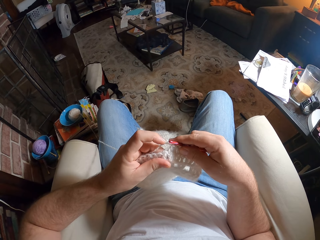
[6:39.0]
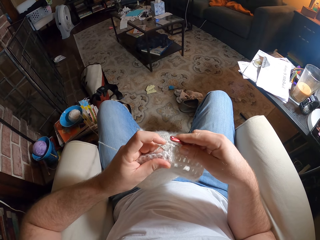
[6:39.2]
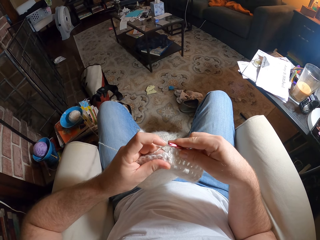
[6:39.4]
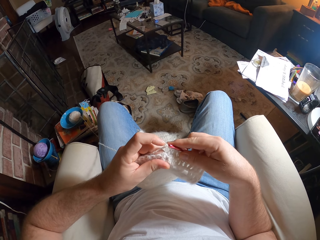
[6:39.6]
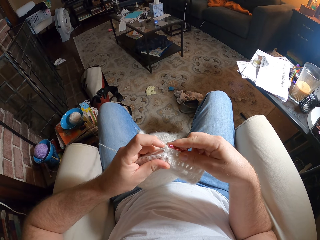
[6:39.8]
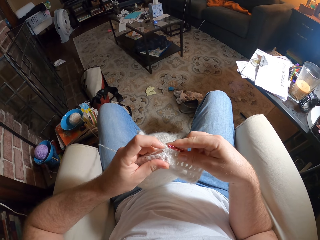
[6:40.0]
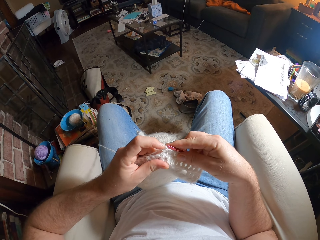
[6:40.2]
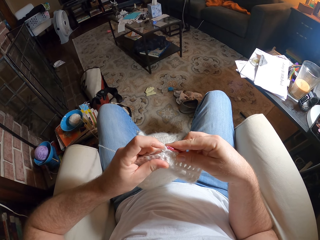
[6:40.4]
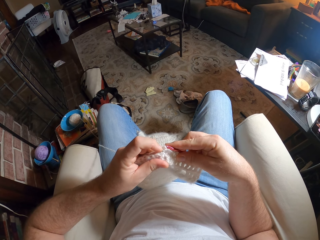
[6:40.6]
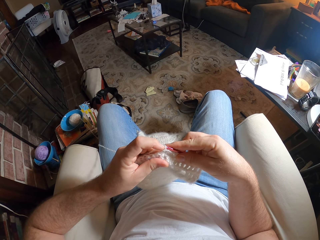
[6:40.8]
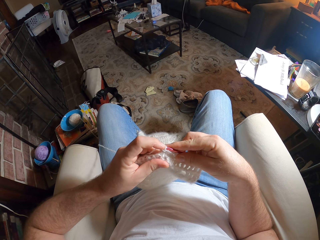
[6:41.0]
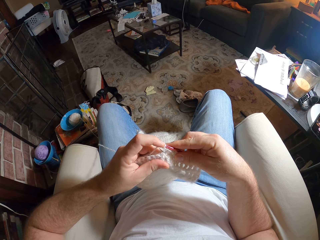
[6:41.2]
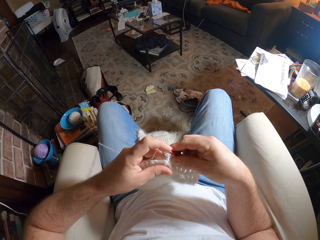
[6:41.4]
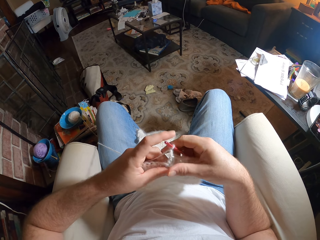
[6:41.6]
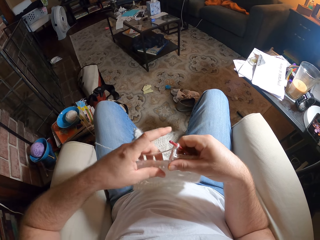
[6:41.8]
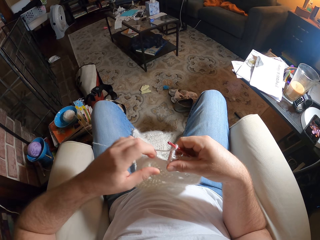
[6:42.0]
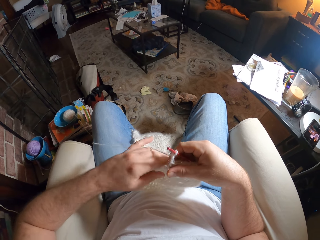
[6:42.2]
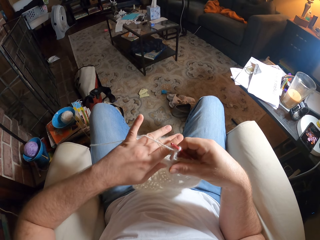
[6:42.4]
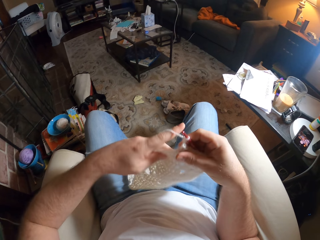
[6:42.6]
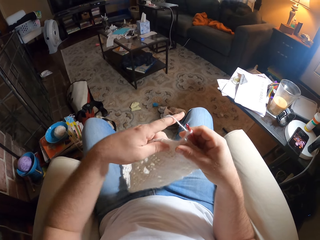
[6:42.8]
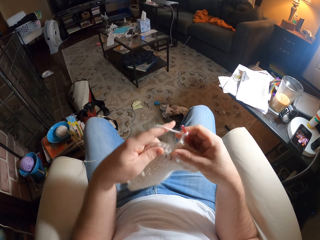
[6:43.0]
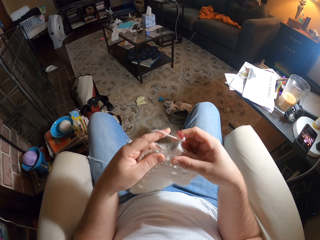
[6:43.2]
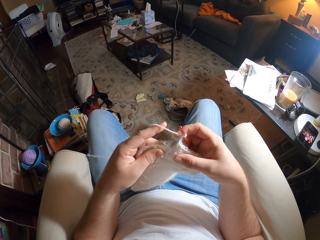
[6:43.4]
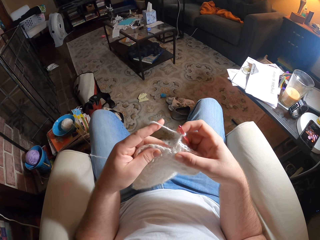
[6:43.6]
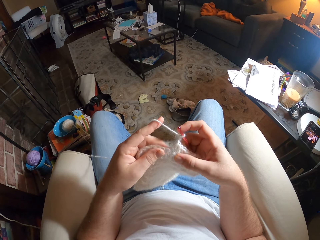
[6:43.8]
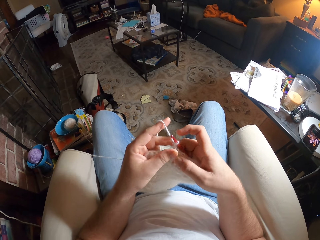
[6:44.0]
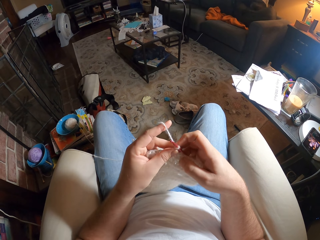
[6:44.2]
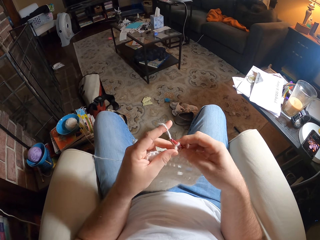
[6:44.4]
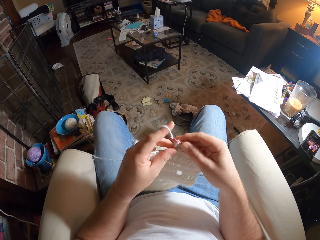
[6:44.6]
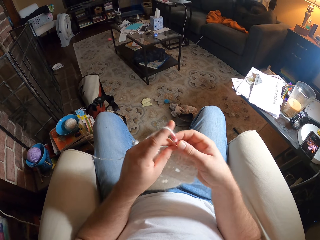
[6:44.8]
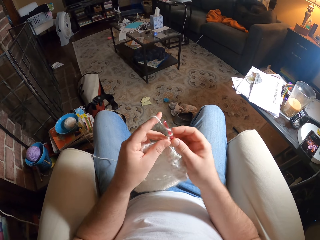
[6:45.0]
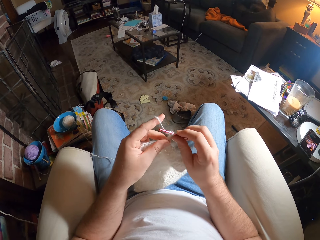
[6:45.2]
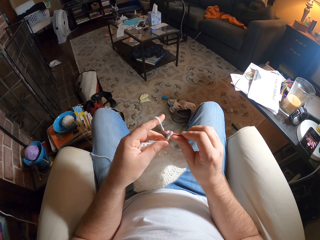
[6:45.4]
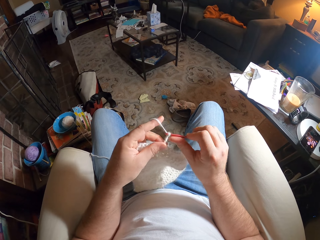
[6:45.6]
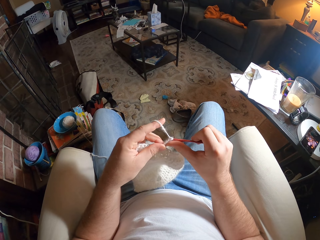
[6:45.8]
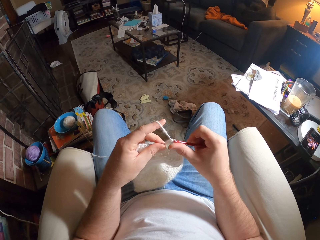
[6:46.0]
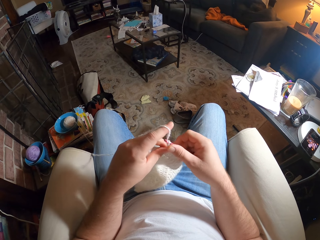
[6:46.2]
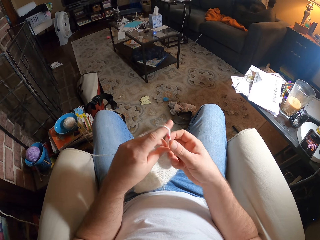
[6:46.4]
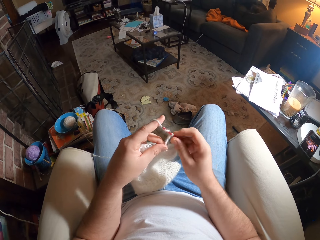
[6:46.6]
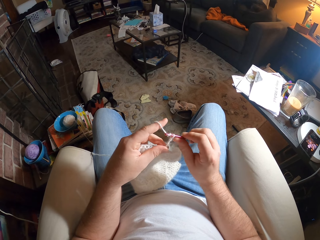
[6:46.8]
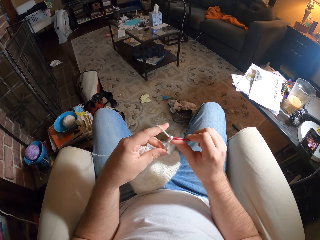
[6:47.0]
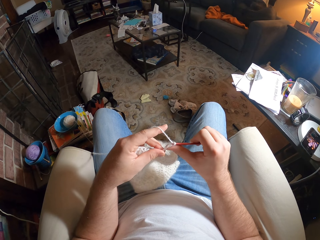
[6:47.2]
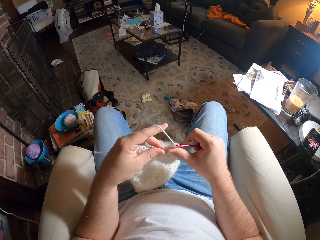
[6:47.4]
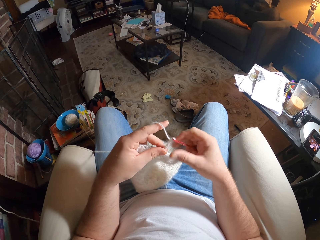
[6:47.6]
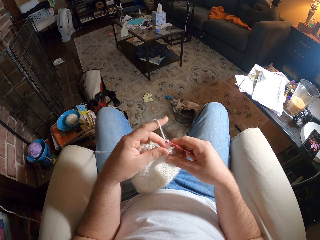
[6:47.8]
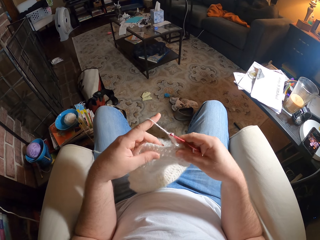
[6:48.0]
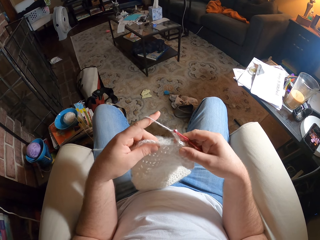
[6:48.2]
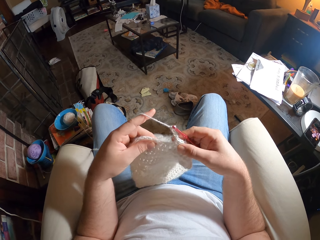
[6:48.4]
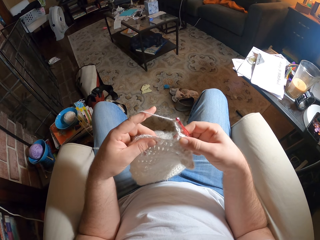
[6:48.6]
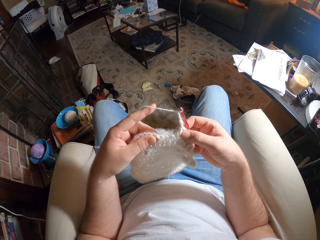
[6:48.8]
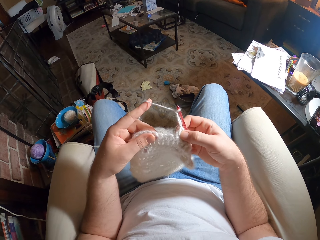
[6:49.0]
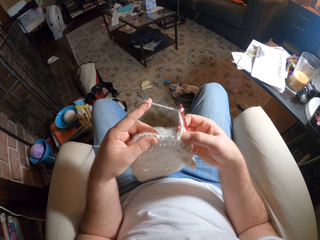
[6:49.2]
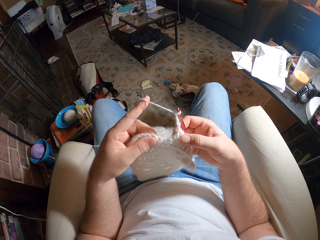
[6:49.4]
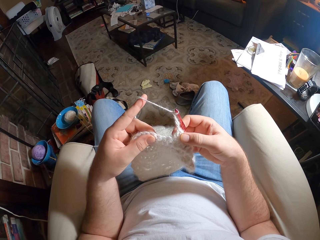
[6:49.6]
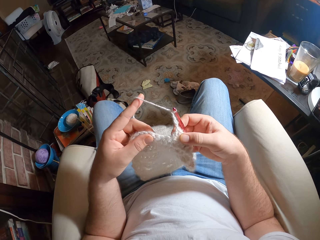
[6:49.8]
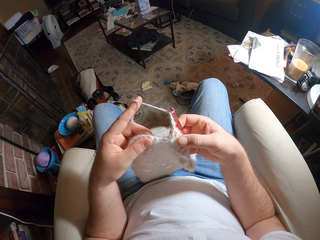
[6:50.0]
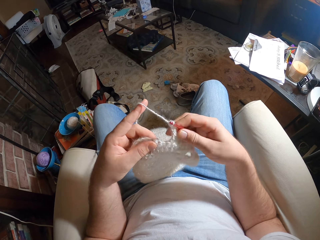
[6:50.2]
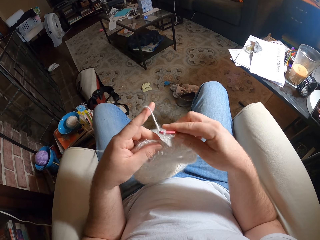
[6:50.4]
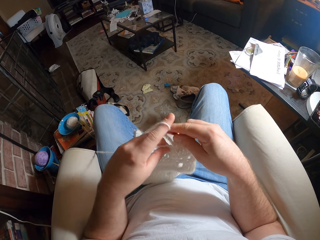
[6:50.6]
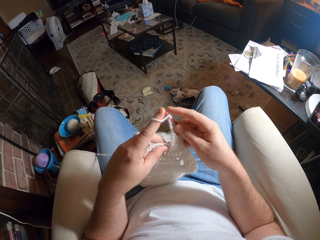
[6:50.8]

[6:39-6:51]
The camera wearer puts the needle on the thread. They knit the fabric with a knitting thread and needle.

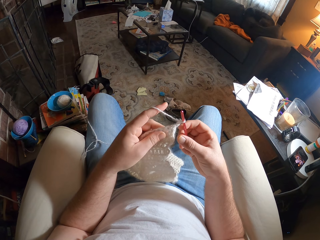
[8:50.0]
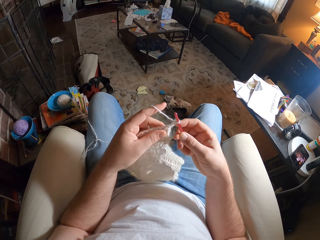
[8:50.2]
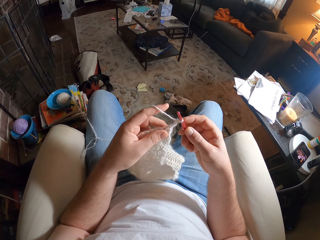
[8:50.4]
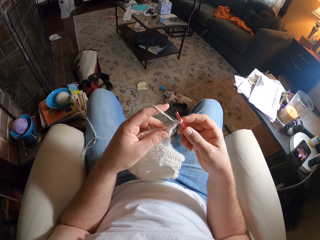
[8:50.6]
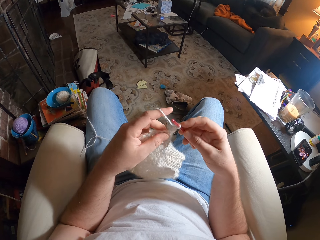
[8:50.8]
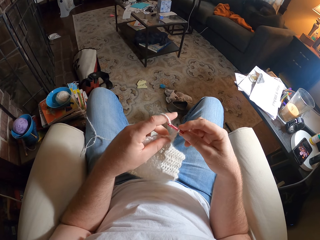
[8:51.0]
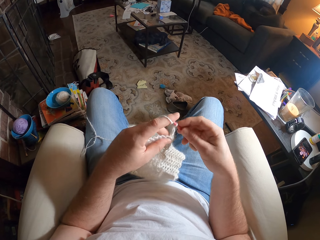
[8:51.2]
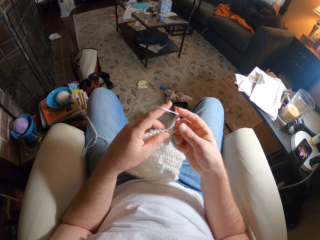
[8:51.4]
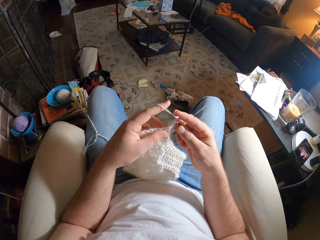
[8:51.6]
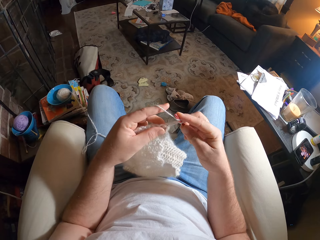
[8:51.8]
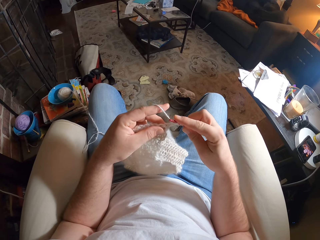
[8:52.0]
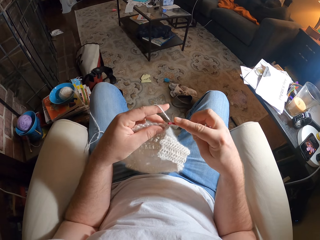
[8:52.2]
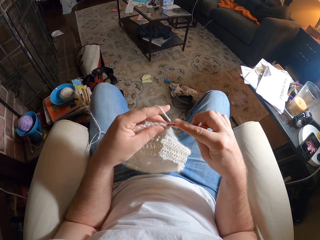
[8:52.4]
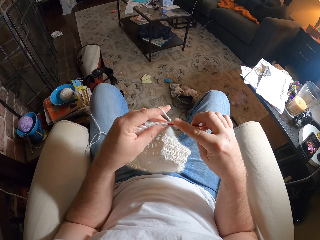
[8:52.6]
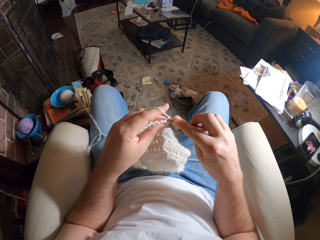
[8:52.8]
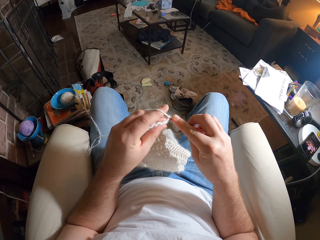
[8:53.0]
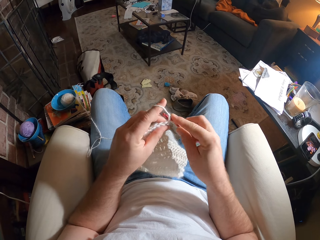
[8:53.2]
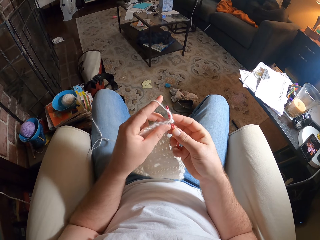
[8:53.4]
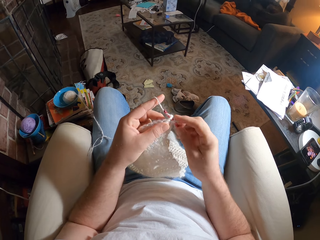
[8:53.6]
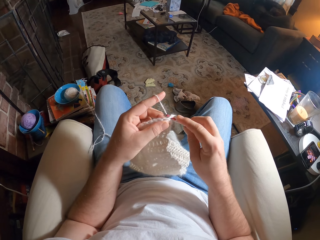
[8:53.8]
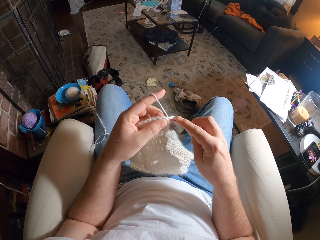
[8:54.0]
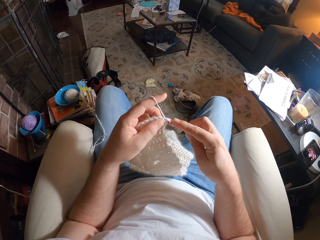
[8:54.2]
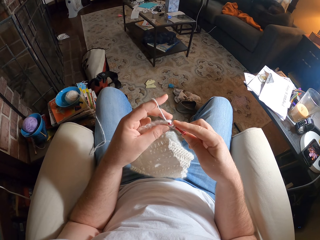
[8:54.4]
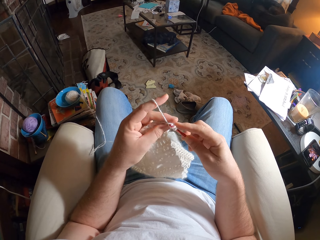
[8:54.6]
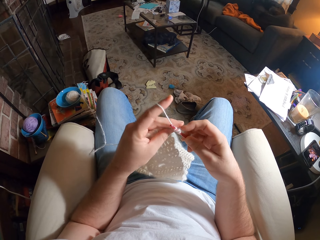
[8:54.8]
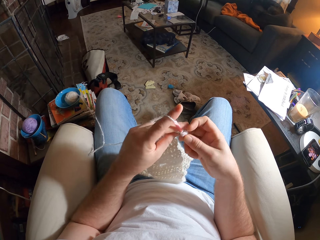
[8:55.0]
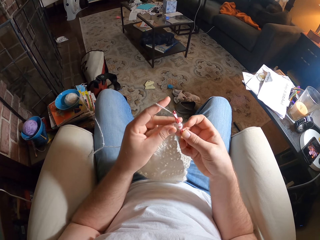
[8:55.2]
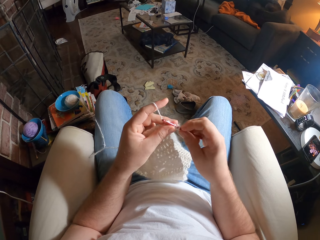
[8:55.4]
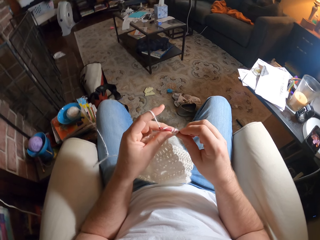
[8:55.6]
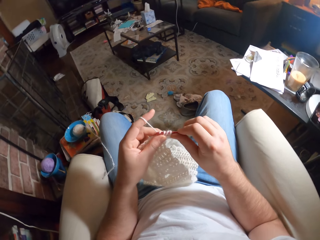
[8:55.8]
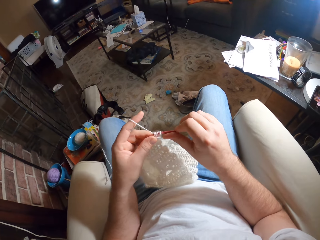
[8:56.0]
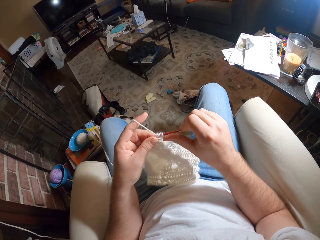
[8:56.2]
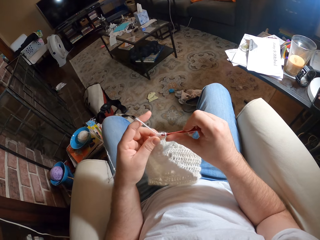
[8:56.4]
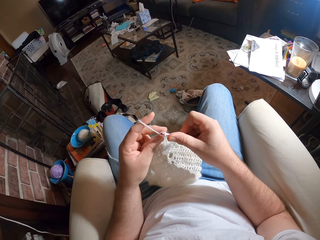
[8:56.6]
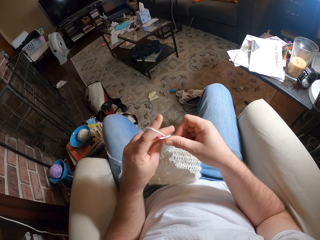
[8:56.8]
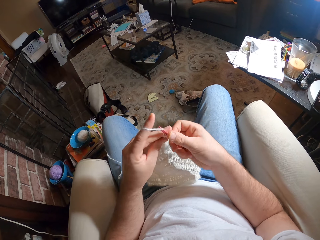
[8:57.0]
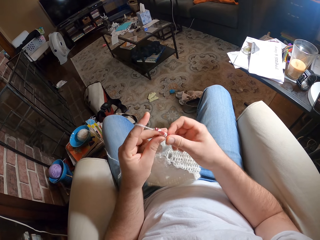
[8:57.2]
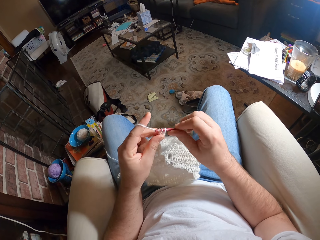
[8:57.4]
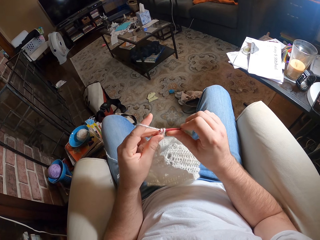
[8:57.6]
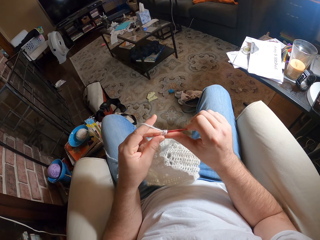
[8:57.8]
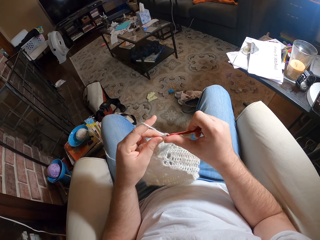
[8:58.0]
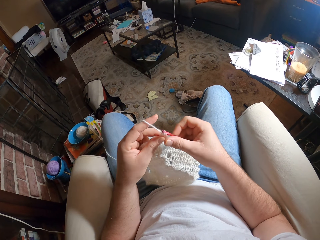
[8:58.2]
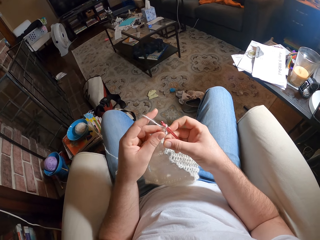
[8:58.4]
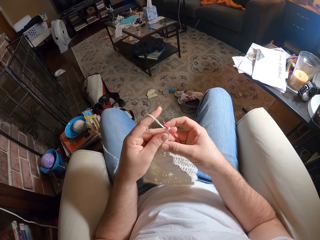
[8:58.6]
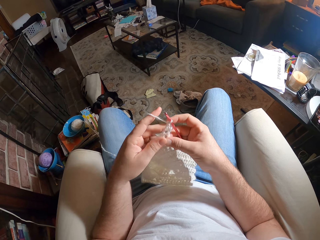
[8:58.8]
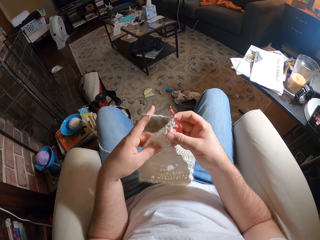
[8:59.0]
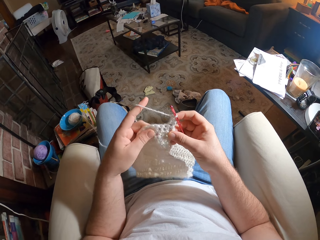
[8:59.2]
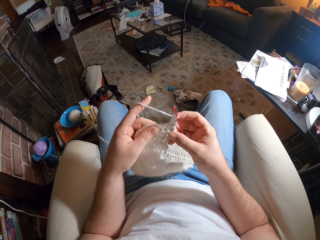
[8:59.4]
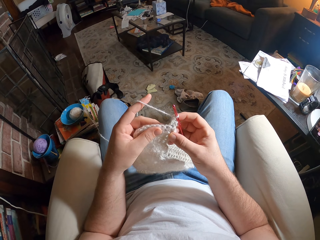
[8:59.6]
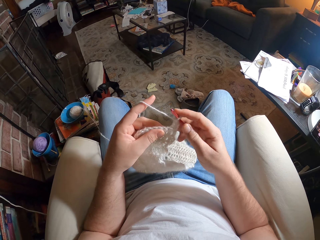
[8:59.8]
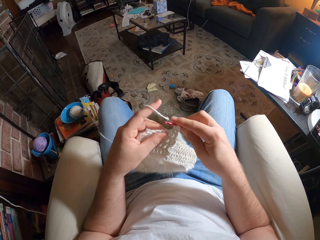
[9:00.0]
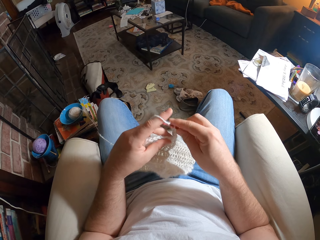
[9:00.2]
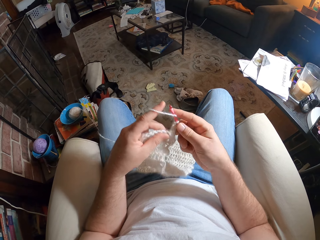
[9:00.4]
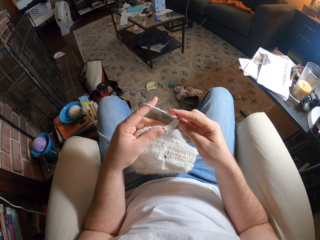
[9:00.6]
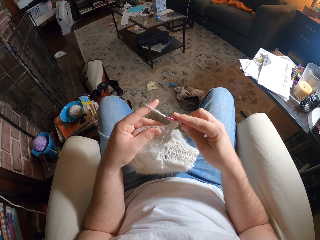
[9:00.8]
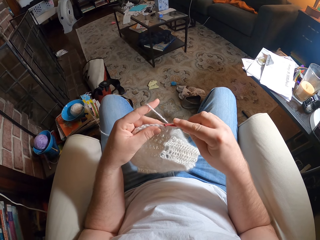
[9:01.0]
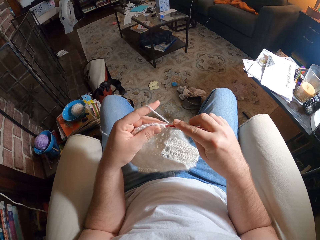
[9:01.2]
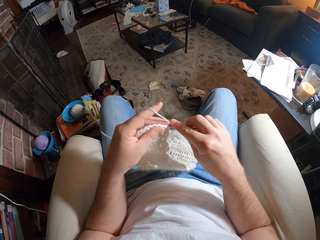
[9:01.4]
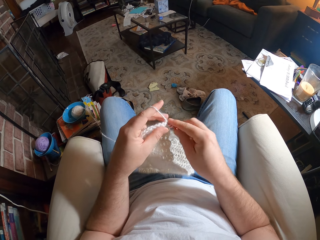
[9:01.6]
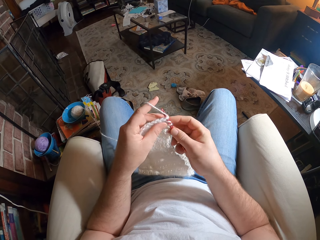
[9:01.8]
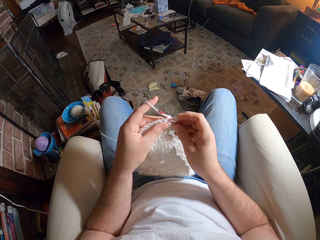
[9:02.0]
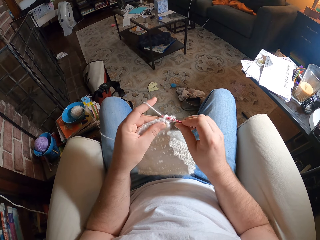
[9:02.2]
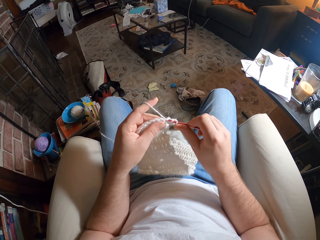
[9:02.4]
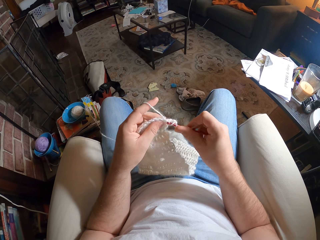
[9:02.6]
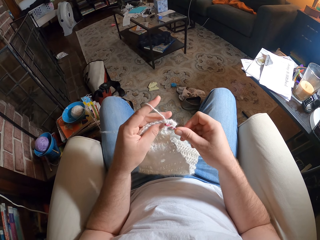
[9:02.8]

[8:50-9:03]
The camera wearer knits the fabric with the knitting thread and needle.
